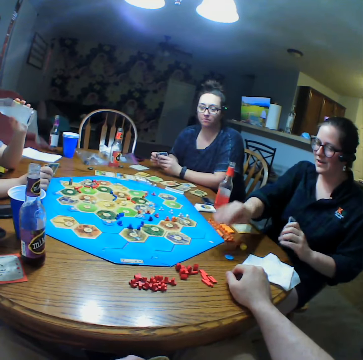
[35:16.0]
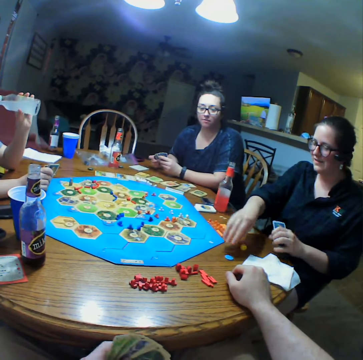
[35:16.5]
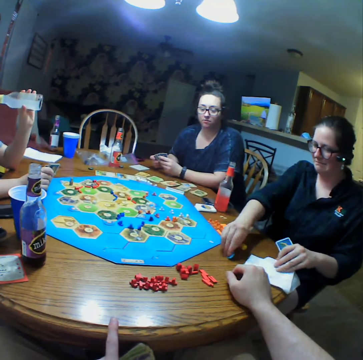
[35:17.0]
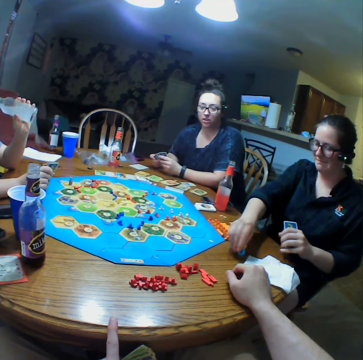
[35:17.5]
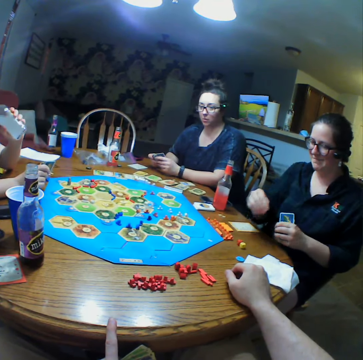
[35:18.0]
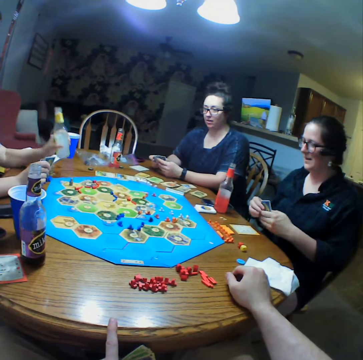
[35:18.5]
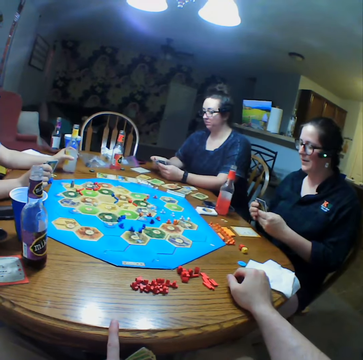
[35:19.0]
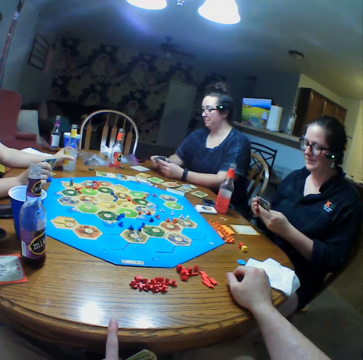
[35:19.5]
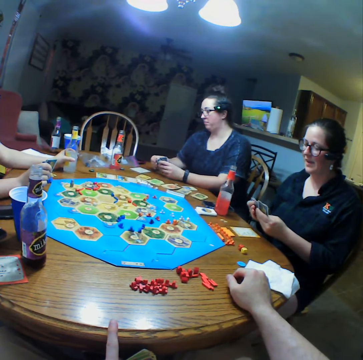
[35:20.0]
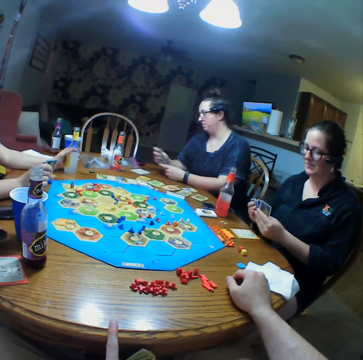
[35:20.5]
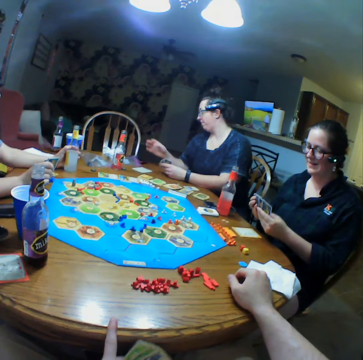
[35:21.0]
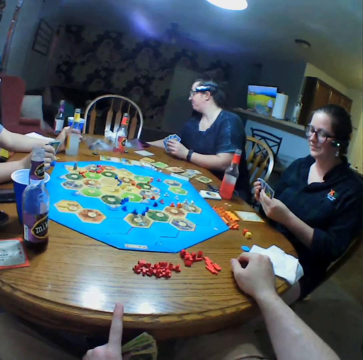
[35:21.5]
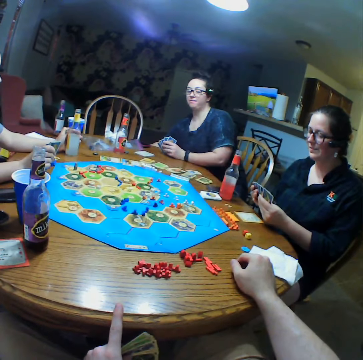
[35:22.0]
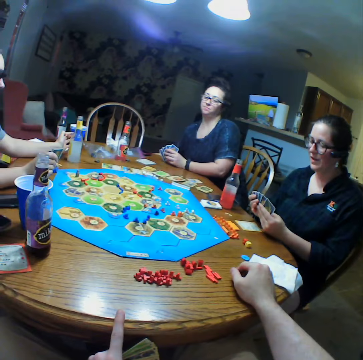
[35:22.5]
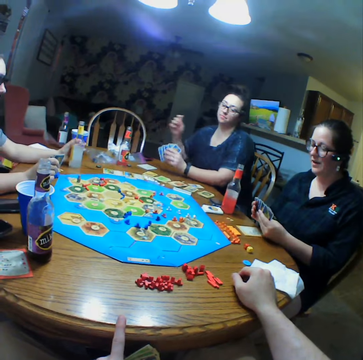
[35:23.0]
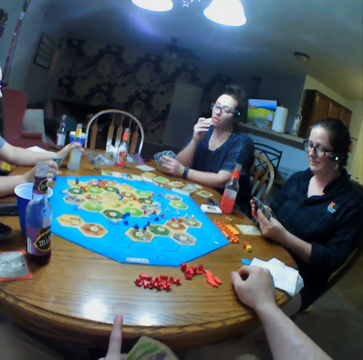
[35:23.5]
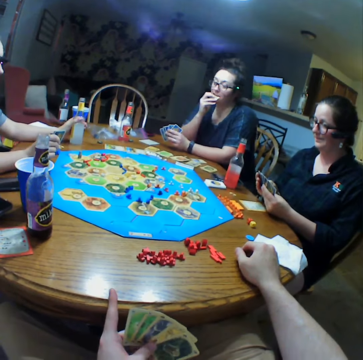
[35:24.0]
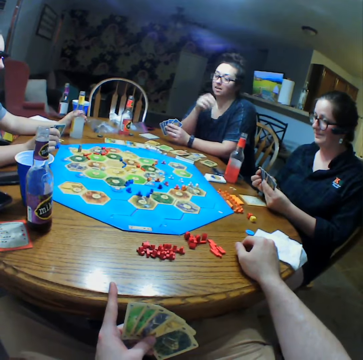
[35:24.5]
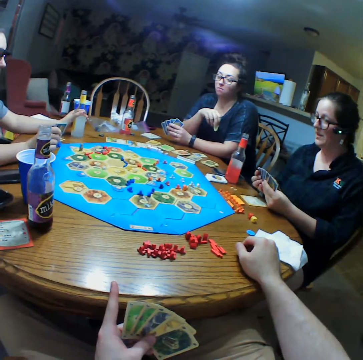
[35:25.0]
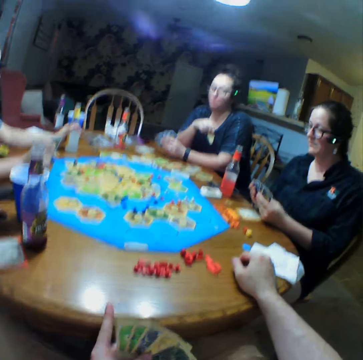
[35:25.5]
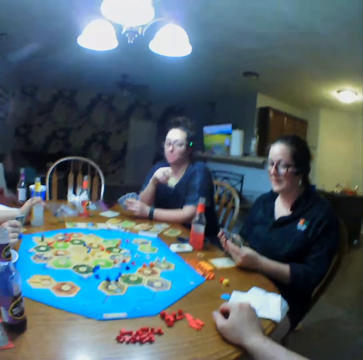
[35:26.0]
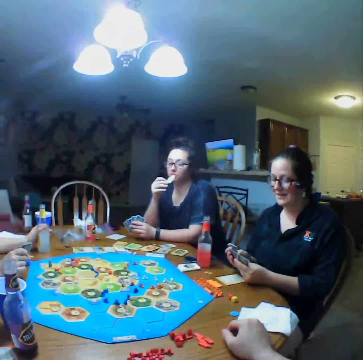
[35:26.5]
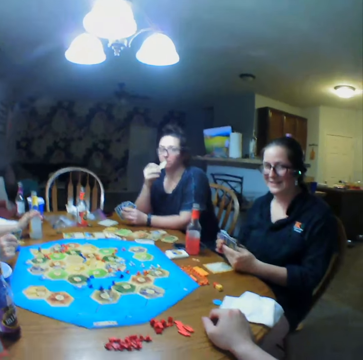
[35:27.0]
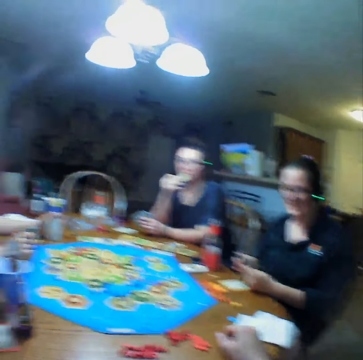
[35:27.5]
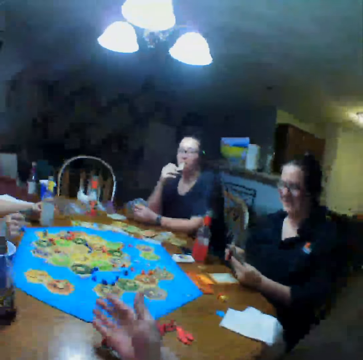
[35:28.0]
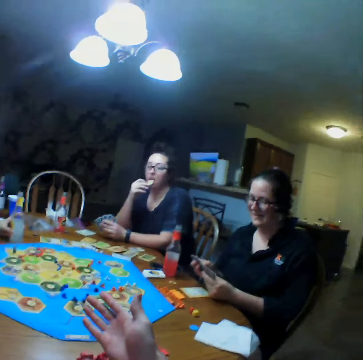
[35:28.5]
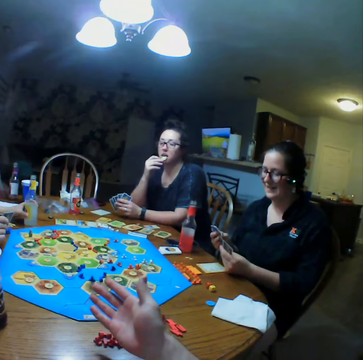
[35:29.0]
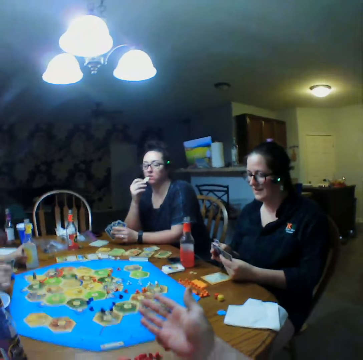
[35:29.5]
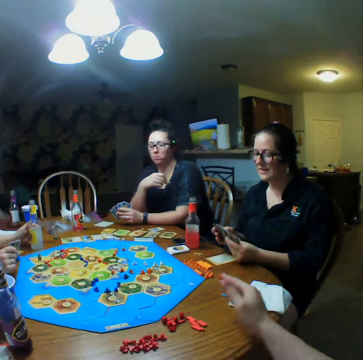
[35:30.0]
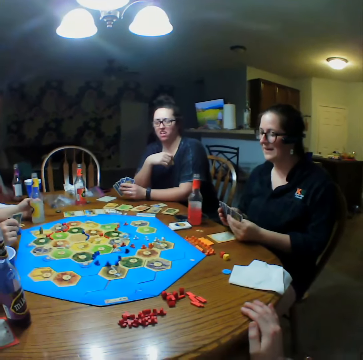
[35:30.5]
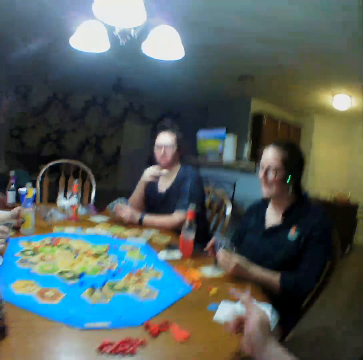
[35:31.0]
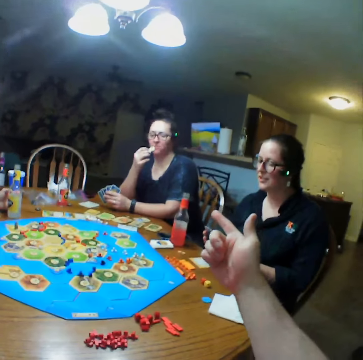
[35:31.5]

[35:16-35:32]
A person turns a die. Another person holds cards. The camera wearer touches the table with the left finger. A third person puts a drink on the table. The first person holds cards. The second person picks up crisps and eats the crisps. The camera wearer lifts the left hand. They straighten the right hand. They touch the table with the right hand.

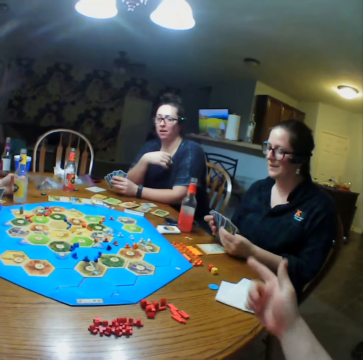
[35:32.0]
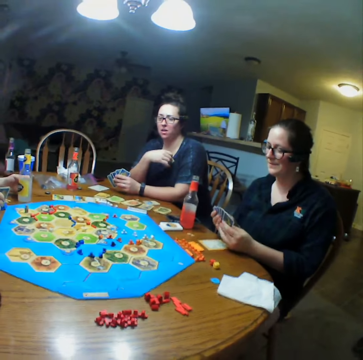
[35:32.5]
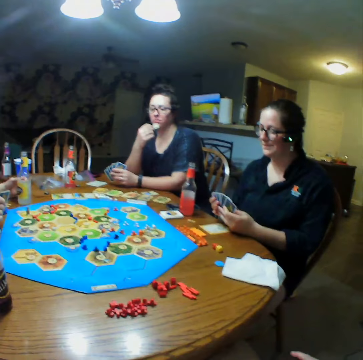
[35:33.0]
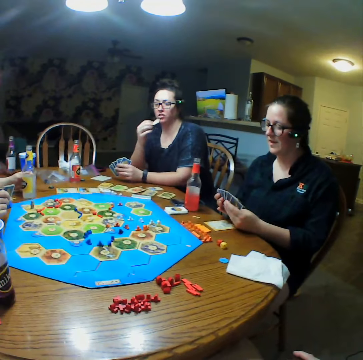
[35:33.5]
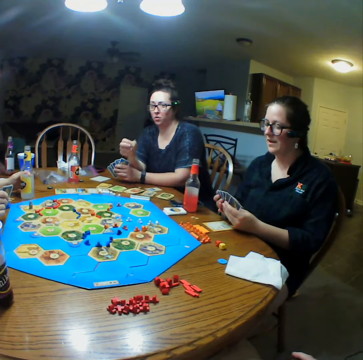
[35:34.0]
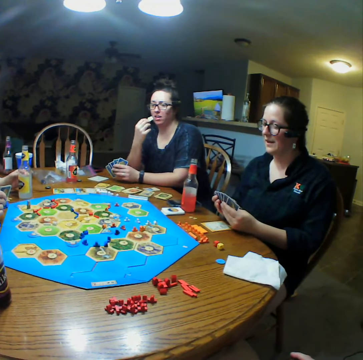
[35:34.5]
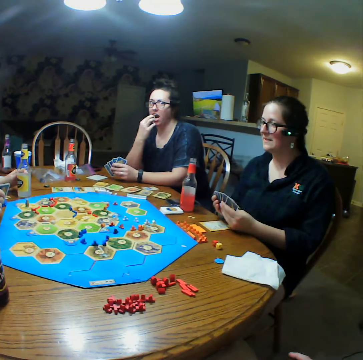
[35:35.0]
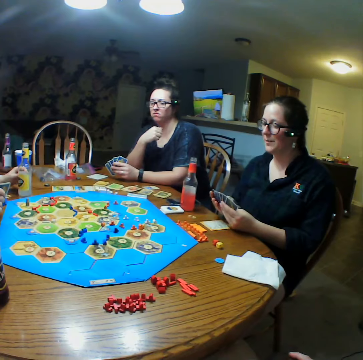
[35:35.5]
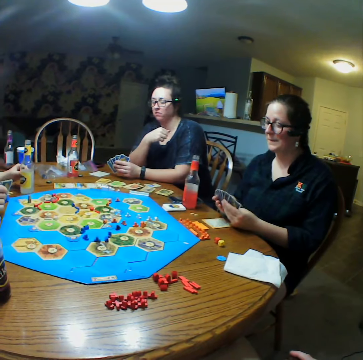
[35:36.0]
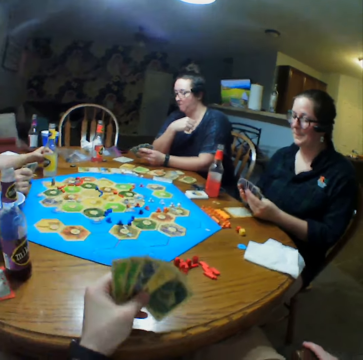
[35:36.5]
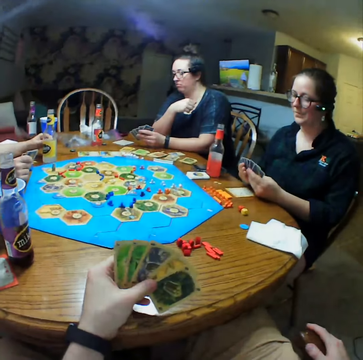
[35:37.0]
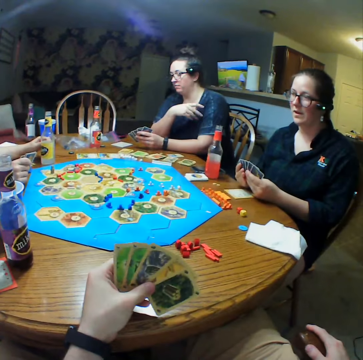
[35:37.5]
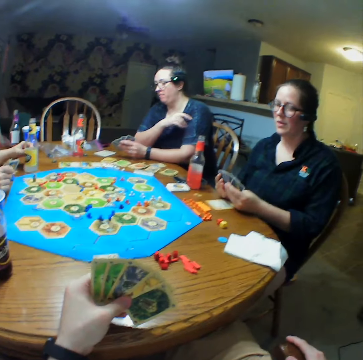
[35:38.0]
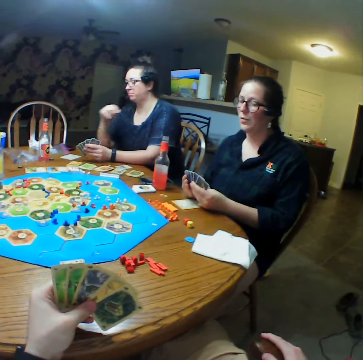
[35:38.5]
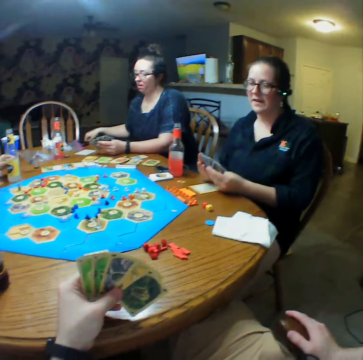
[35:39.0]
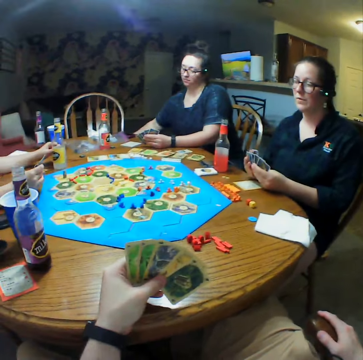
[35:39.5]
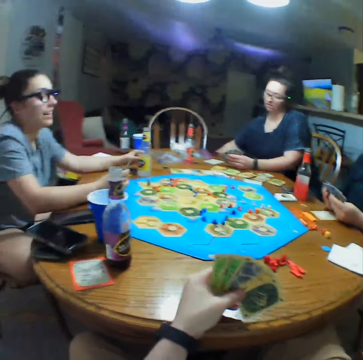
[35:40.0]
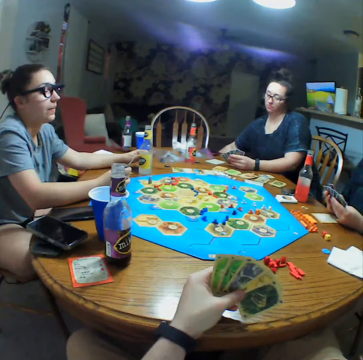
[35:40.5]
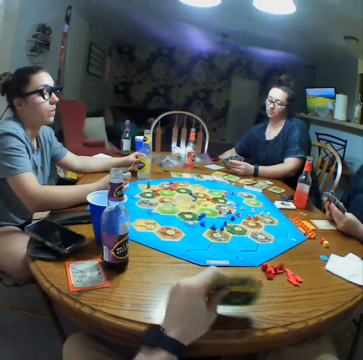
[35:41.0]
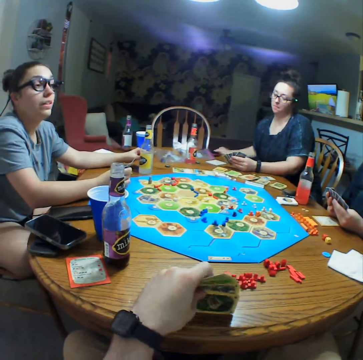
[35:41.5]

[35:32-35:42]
The camera wearer points at a person. They rest the hand. The person interacts with another person. The camera wearer holds cards. The first person touches the blouse and picks up crisps.

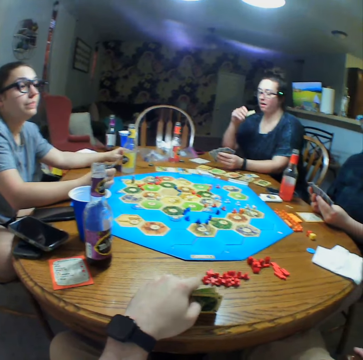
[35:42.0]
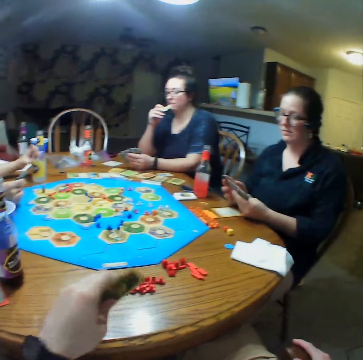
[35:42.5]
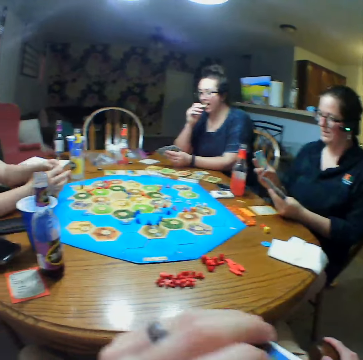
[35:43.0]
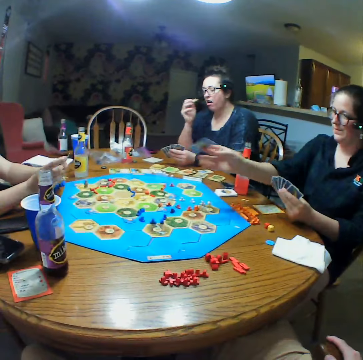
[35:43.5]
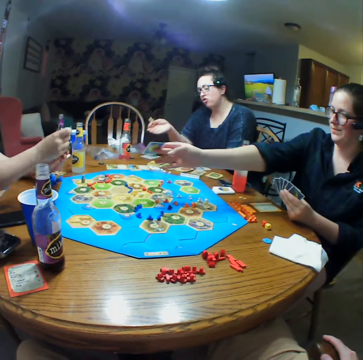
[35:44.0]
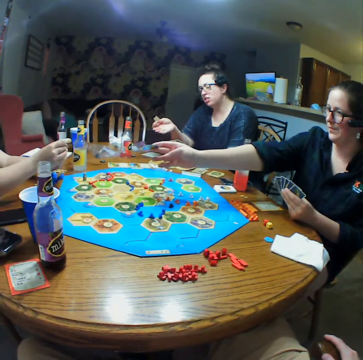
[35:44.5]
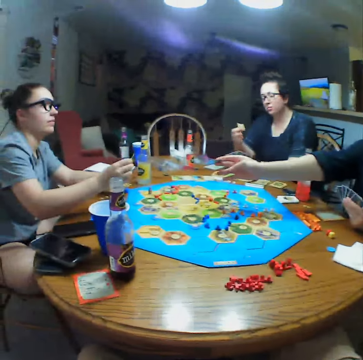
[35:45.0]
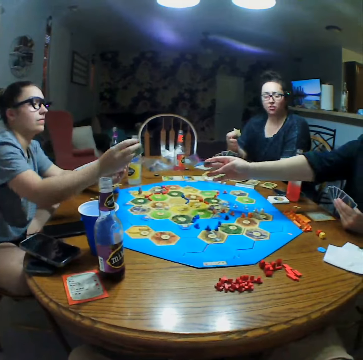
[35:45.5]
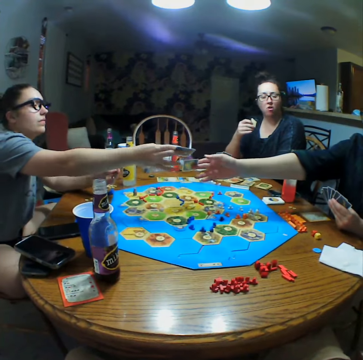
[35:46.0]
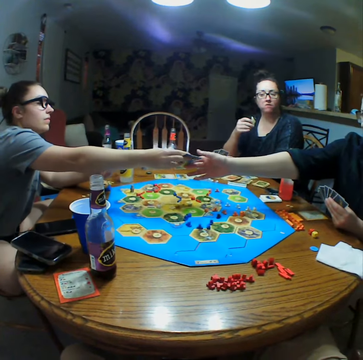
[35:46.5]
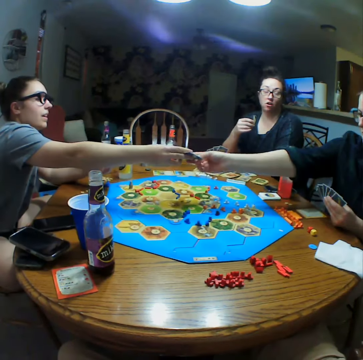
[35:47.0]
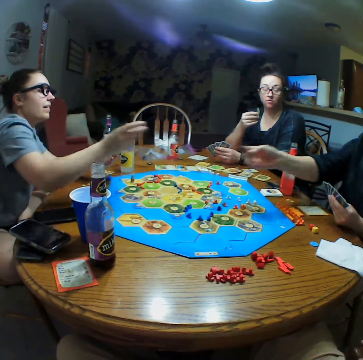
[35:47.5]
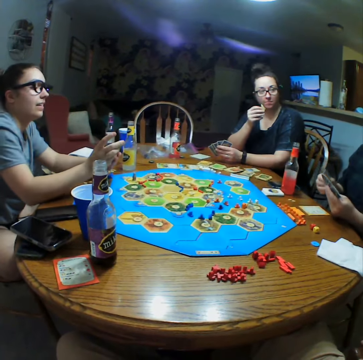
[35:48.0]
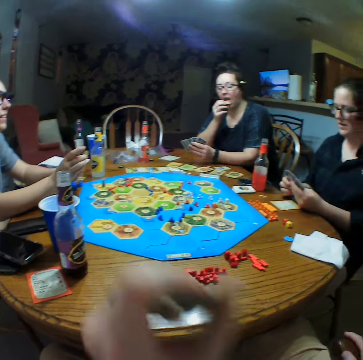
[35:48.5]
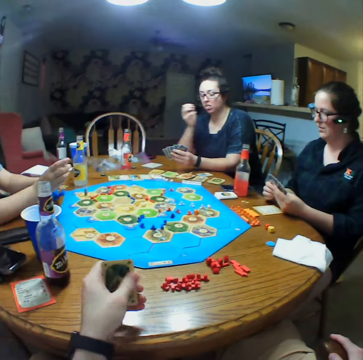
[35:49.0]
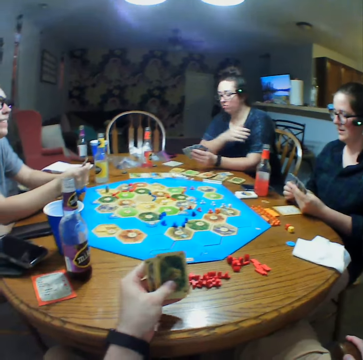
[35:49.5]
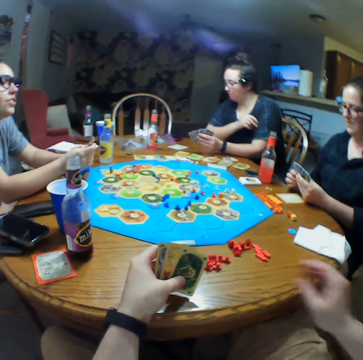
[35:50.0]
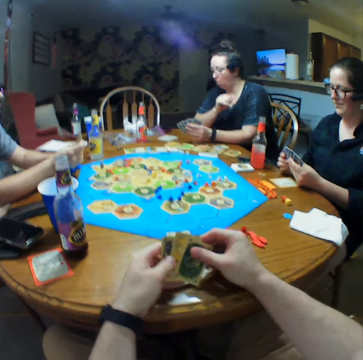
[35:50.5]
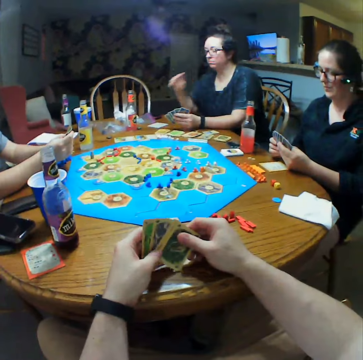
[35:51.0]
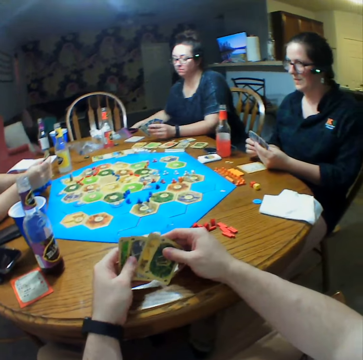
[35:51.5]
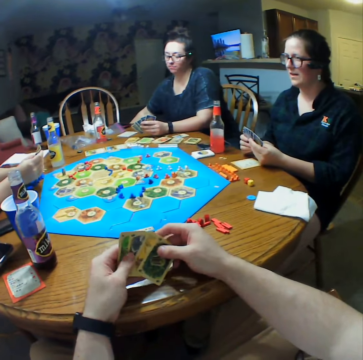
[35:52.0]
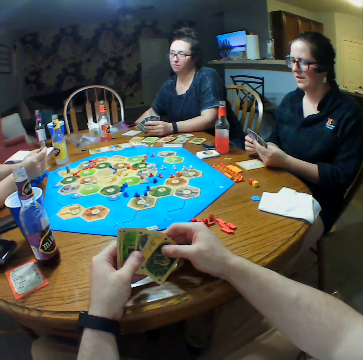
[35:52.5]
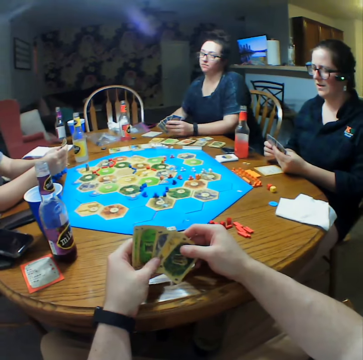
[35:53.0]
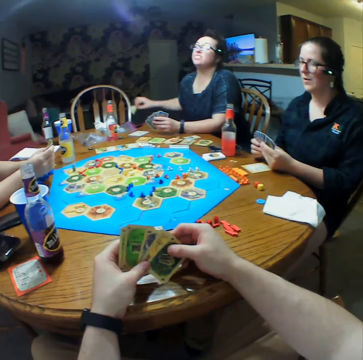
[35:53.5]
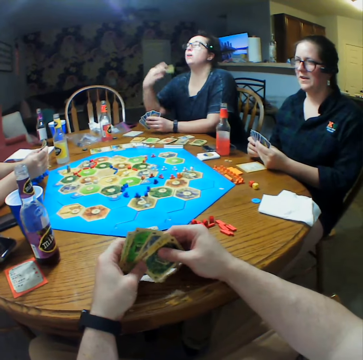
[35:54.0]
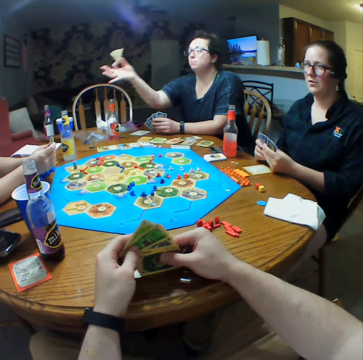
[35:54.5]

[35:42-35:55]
The camera wearer adjusts cards on the table. A person eats crisps. The camera wearer holds cards with the mouth. The first person interacts with another person. A third person picks up a card from the second person. The camera wearer holds a card with the left hand. The third person holds cards. The camera wearer selects cards. The first person wipes the hand. The second person holds cards. The first person picks up crisps.
